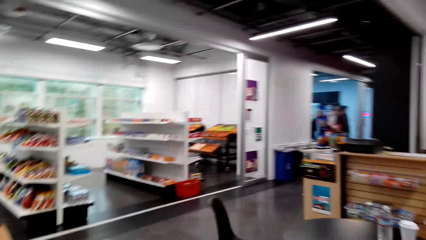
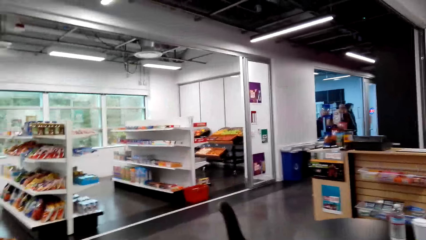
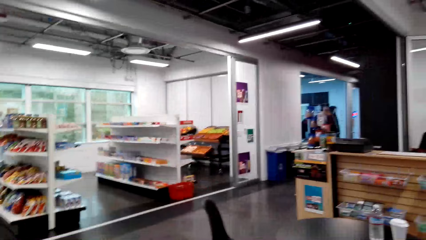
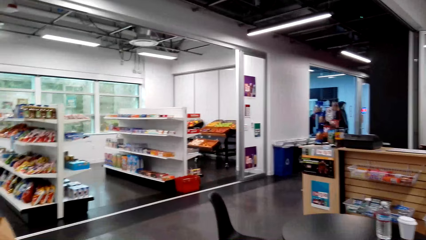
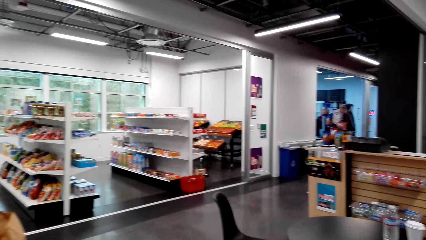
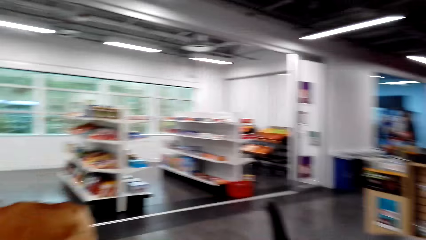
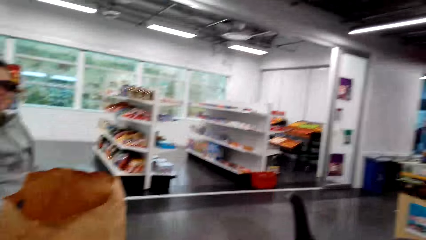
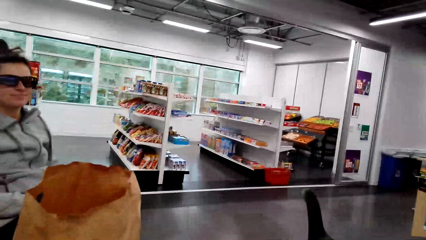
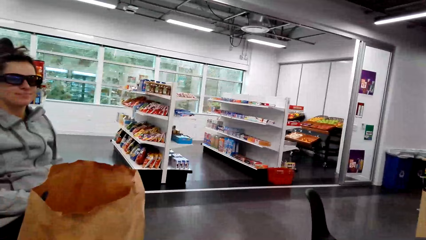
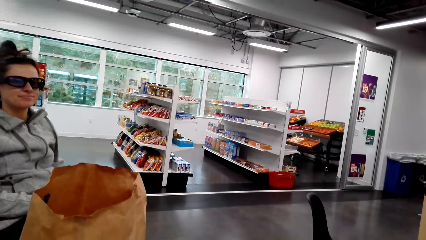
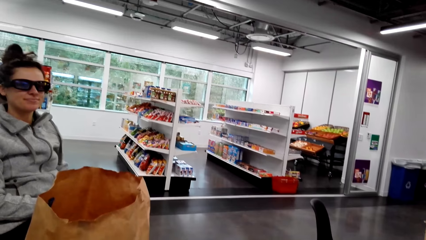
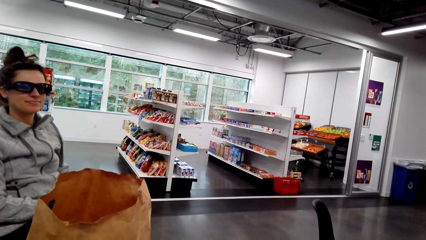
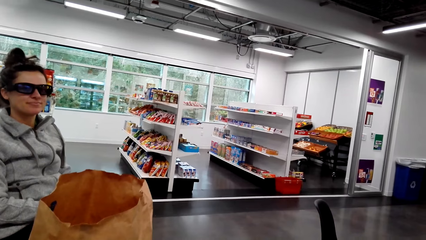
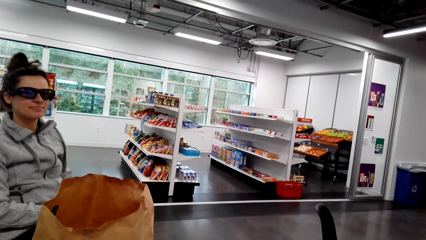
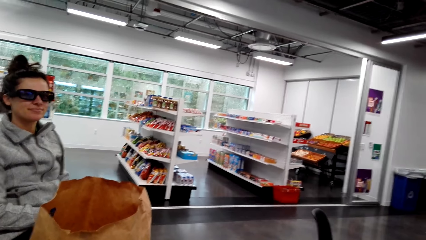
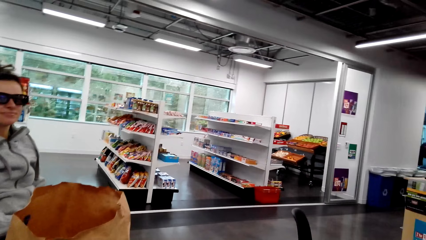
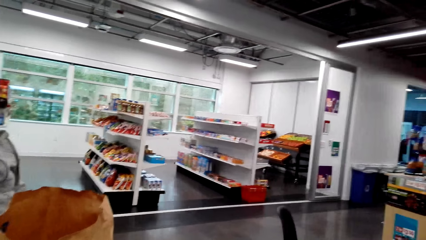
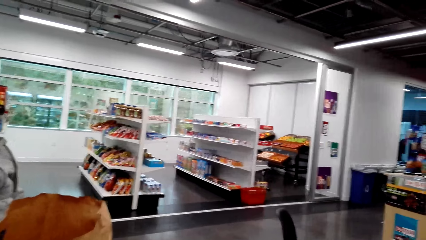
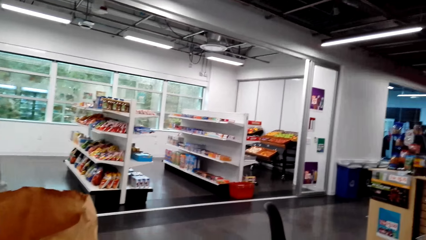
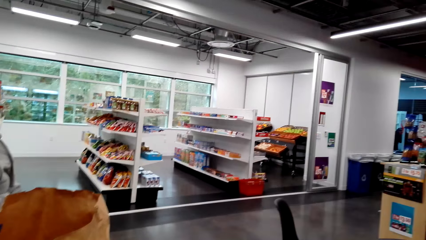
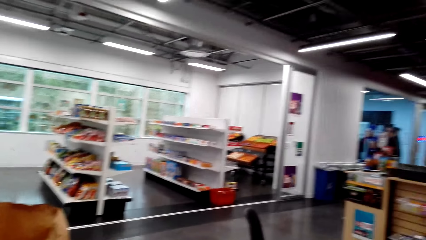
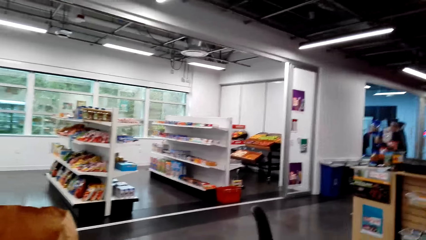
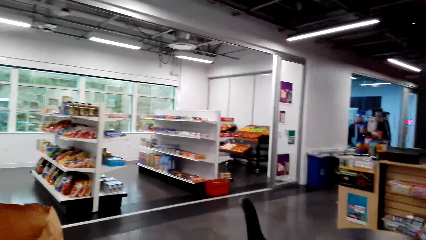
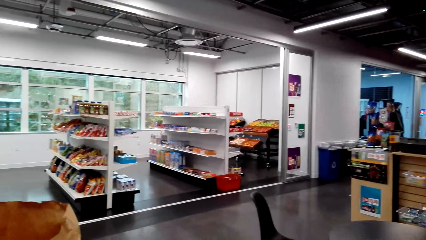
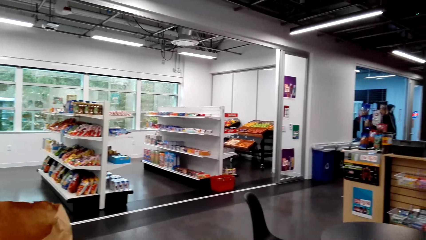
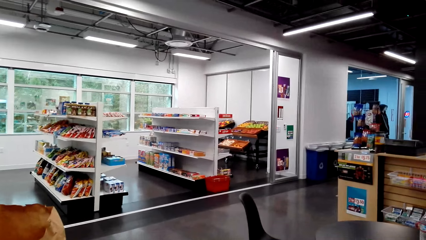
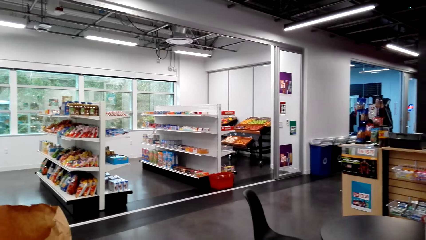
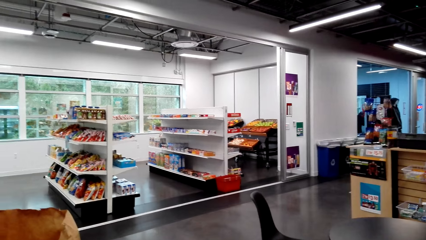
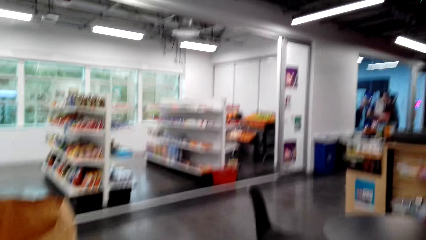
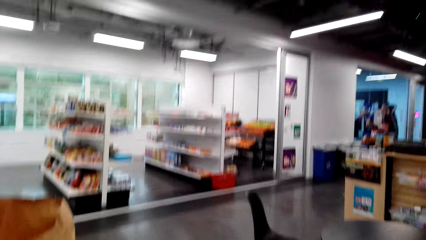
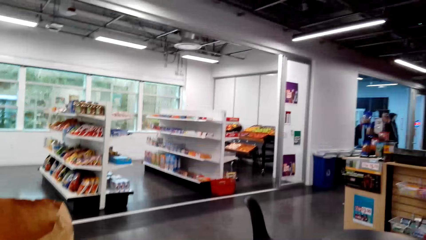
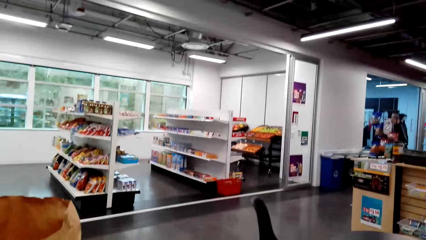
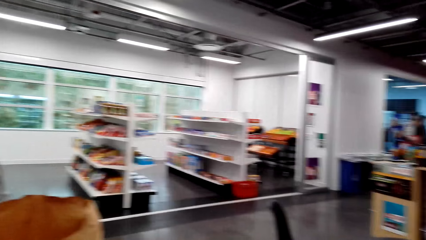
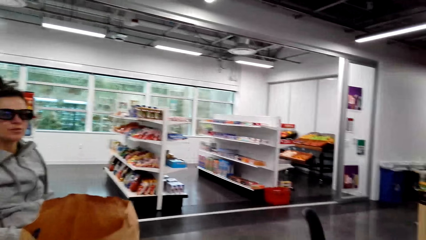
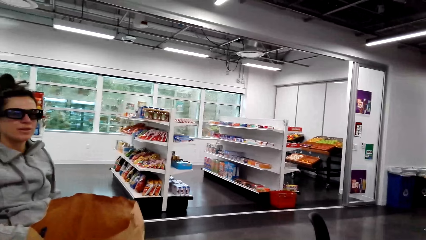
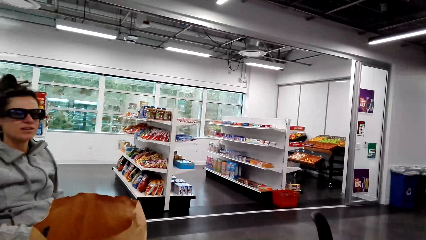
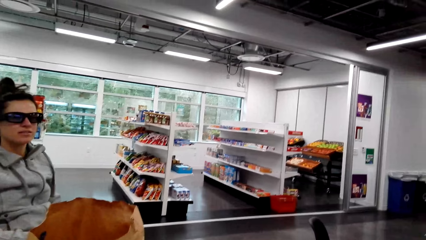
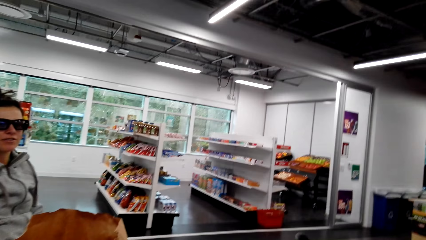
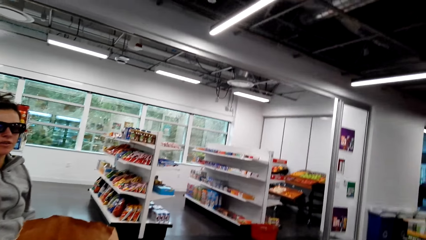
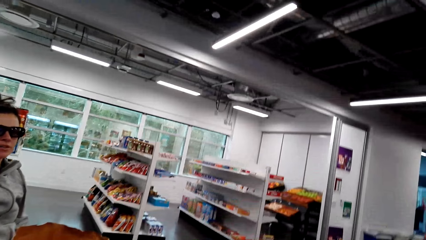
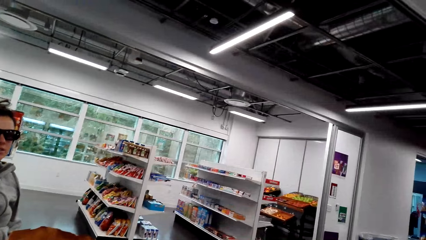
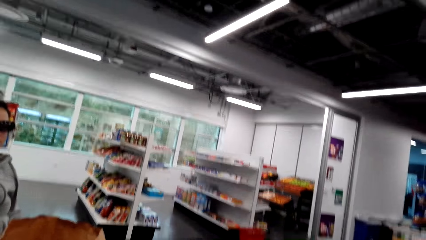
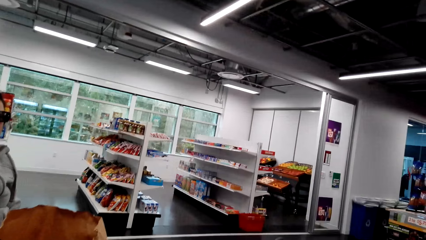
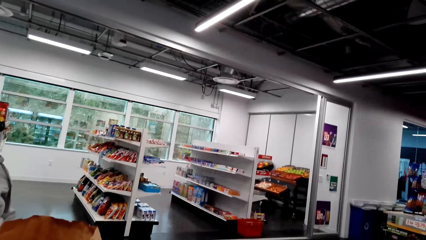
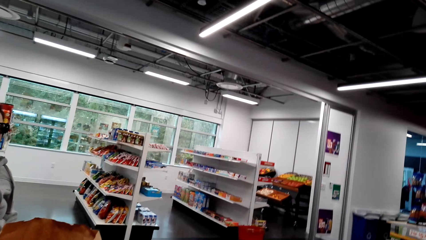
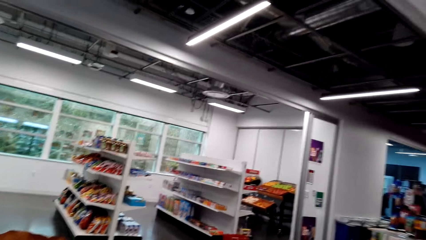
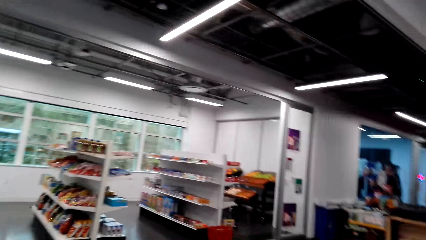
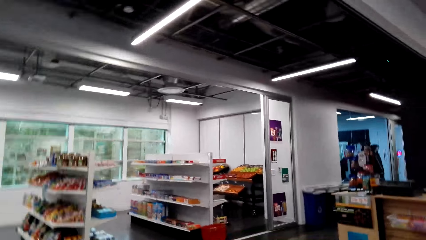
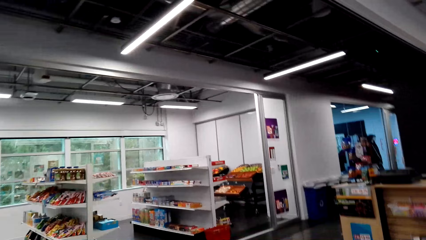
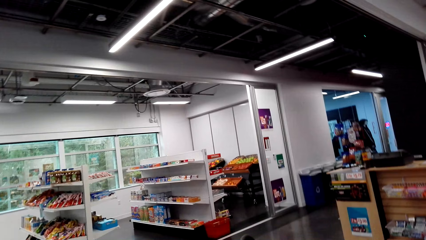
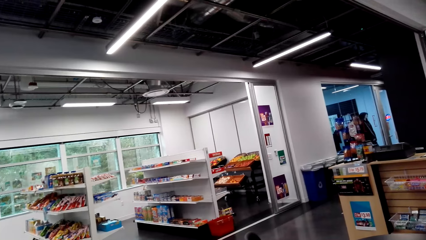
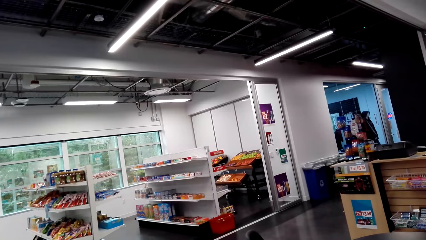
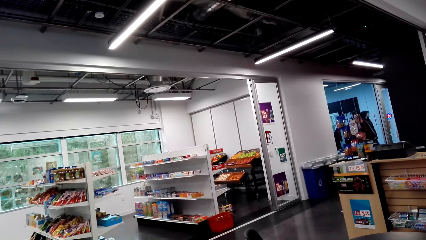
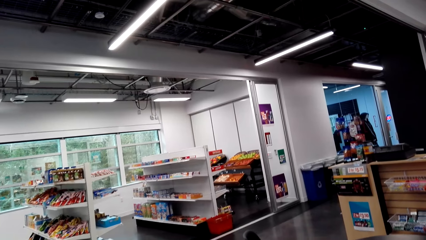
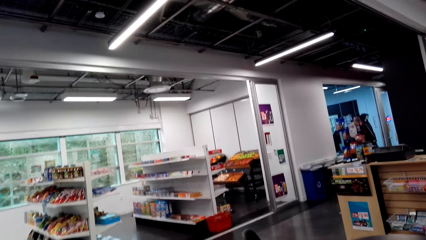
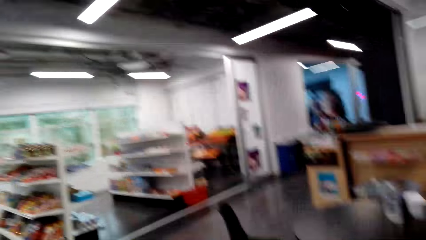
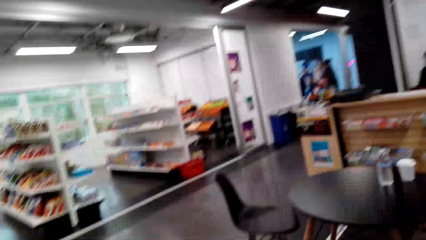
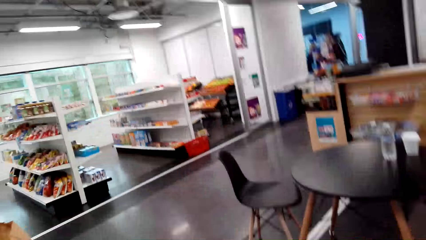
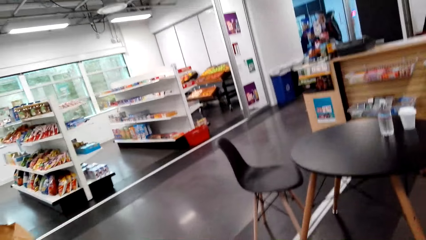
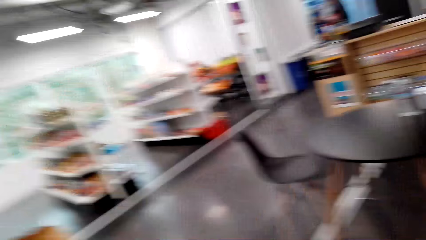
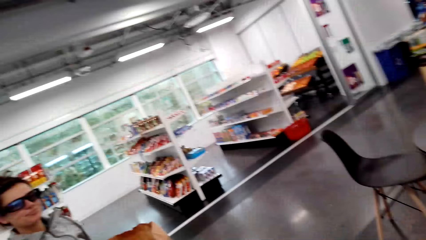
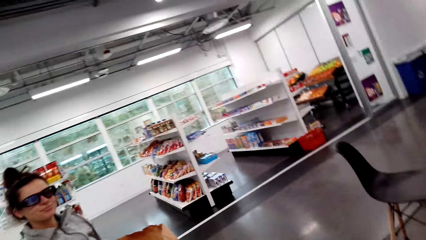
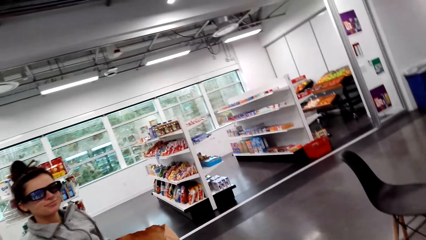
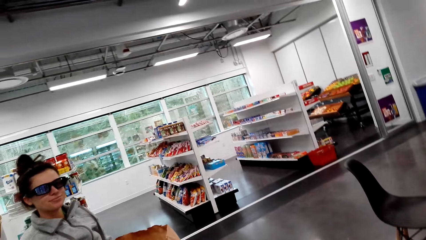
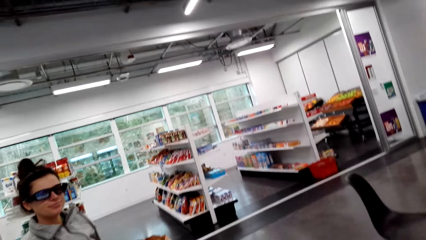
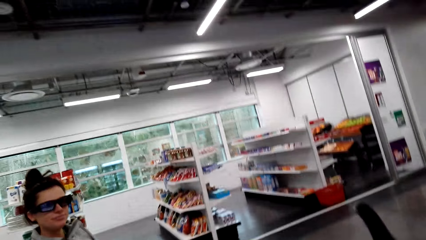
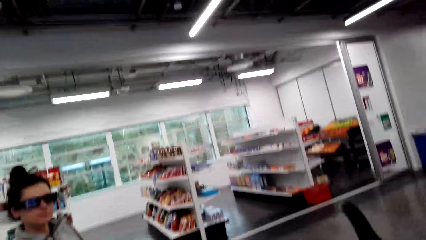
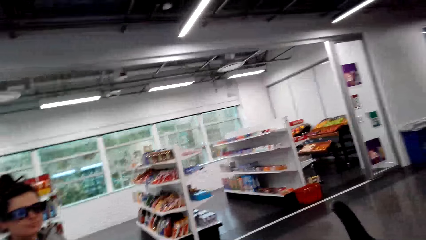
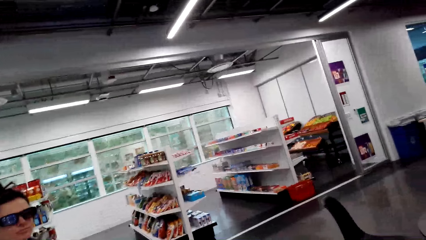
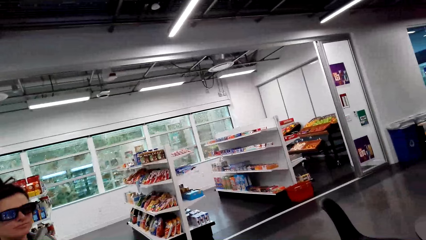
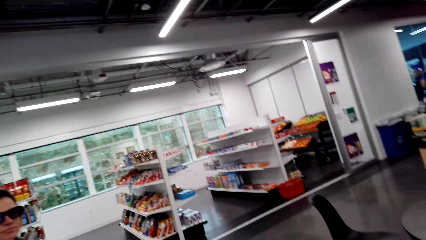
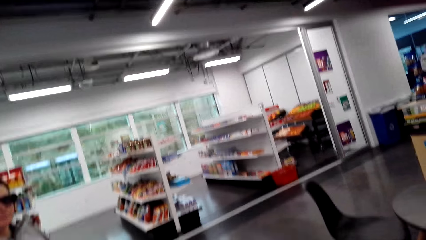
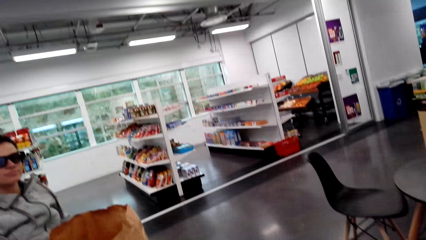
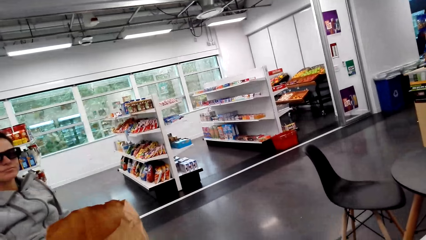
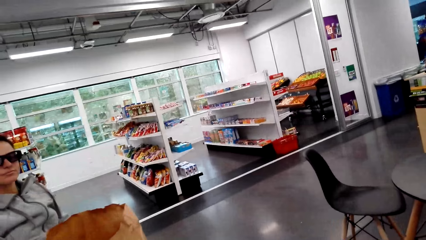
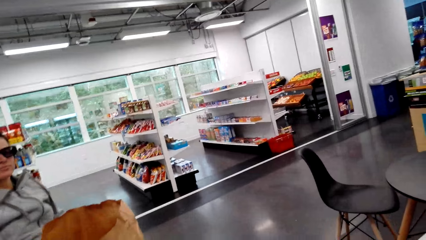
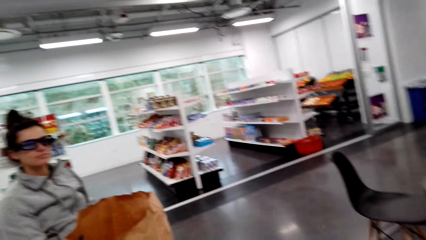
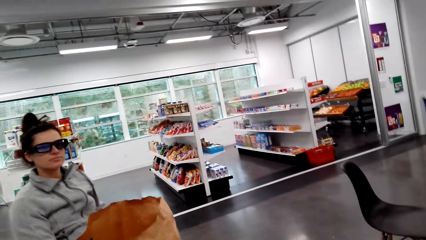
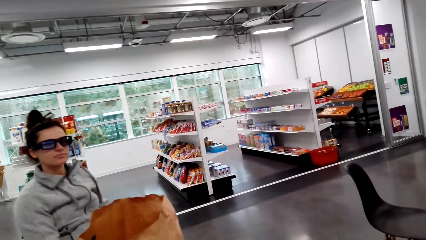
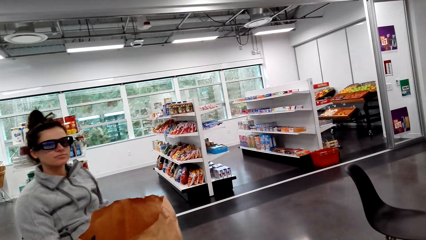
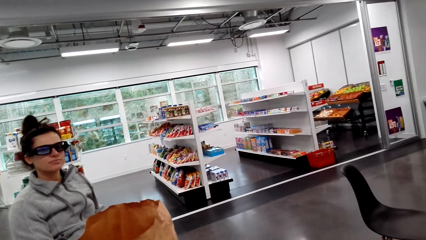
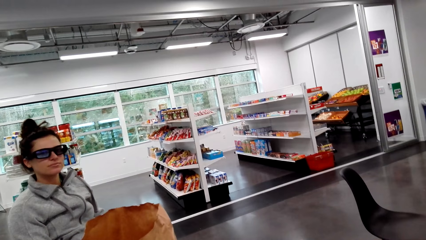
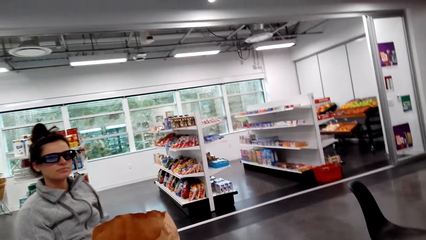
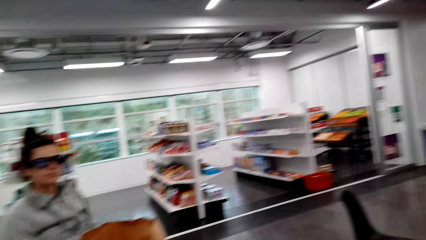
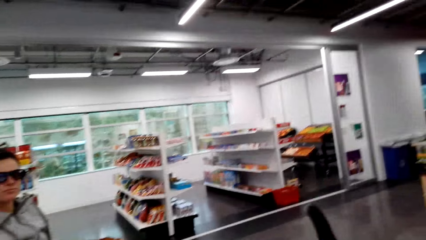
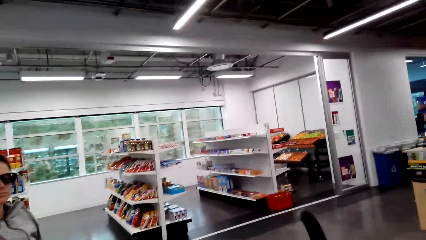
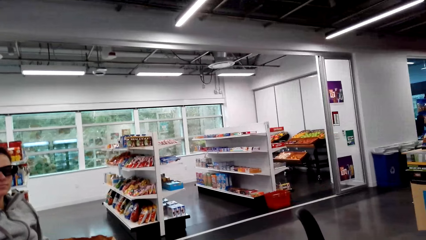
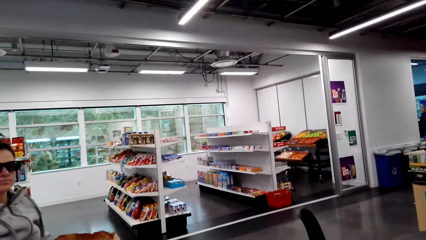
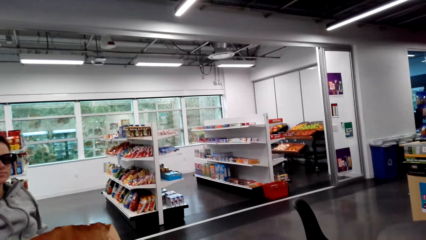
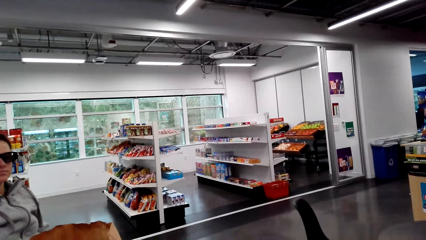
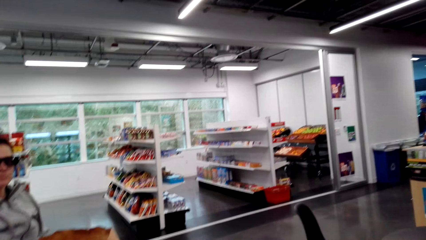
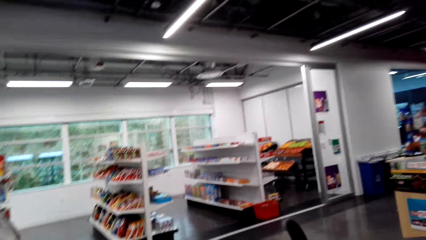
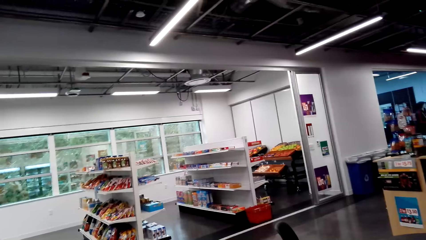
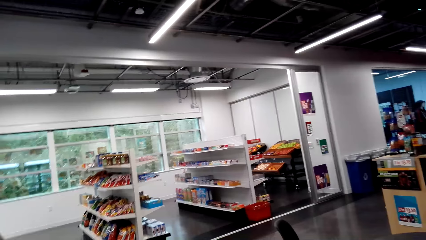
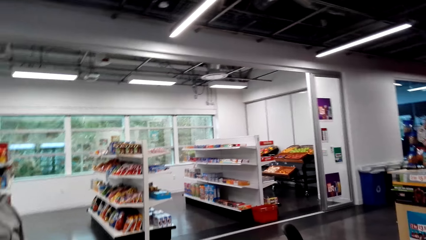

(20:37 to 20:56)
The camera wearer looks around the supermarket. They look at the woman. They look around the supermarket. They look at the woman. They look around the supermarket. They look at the woman.
